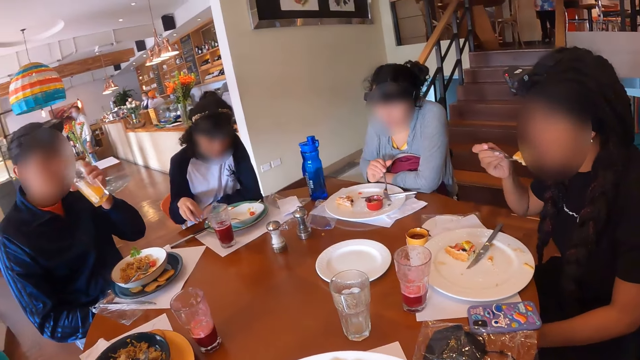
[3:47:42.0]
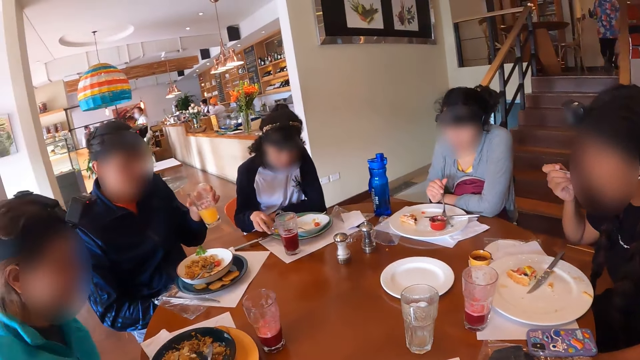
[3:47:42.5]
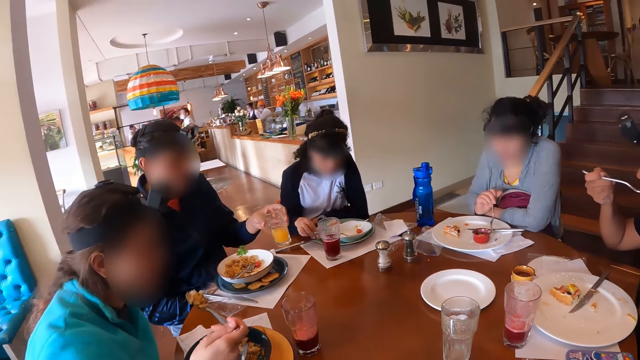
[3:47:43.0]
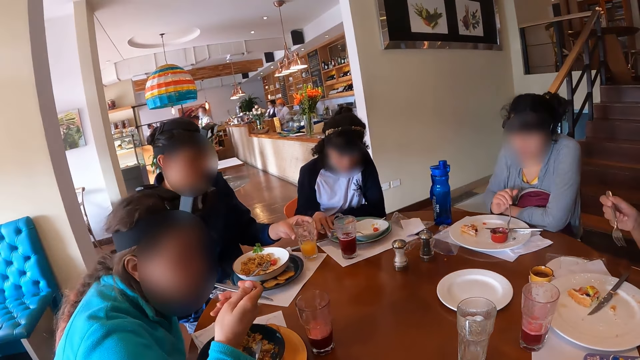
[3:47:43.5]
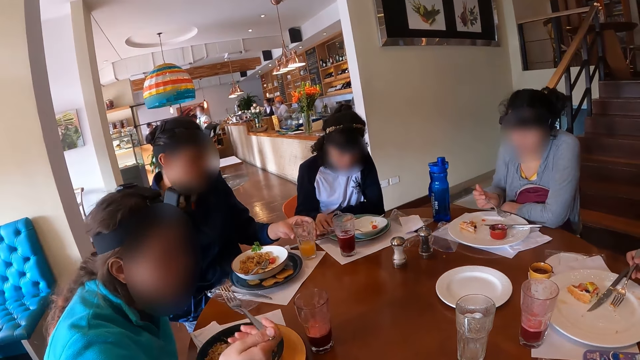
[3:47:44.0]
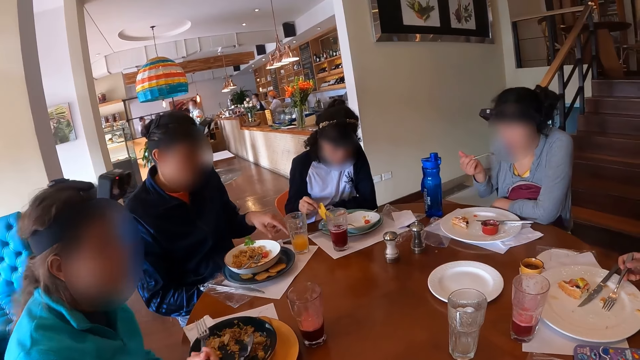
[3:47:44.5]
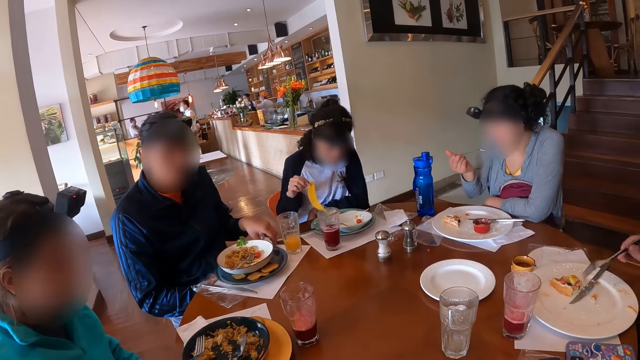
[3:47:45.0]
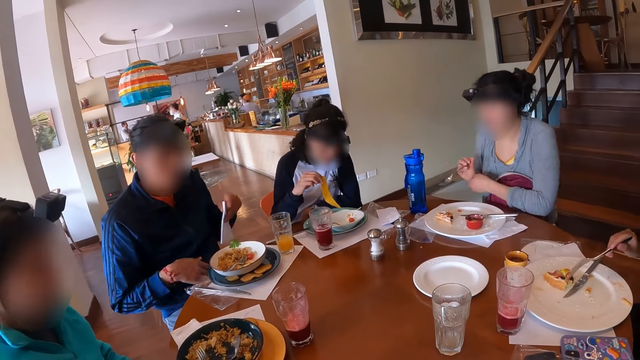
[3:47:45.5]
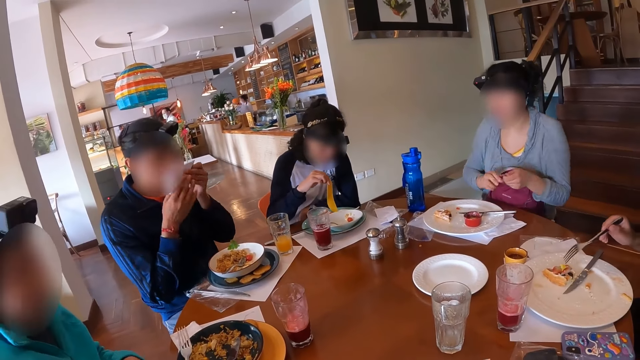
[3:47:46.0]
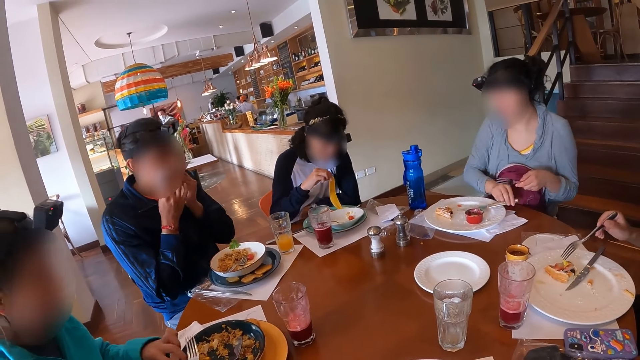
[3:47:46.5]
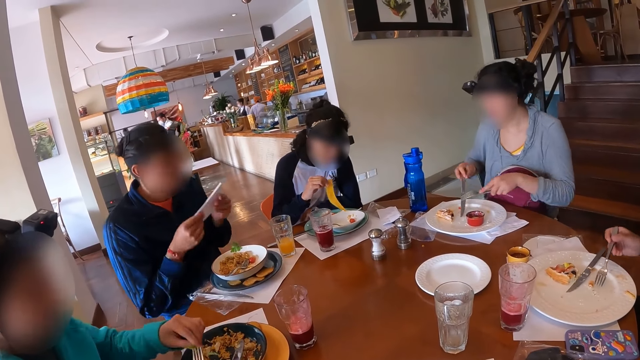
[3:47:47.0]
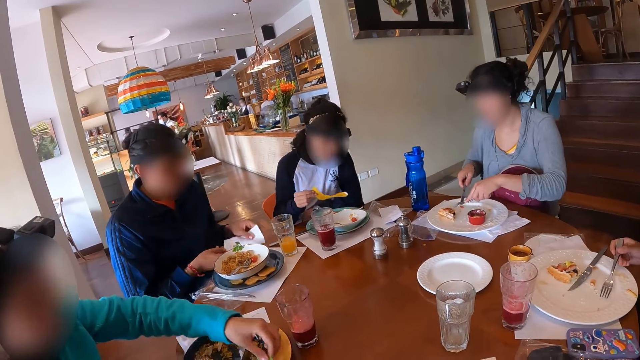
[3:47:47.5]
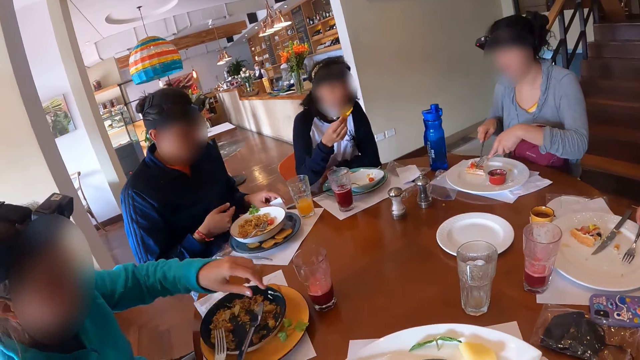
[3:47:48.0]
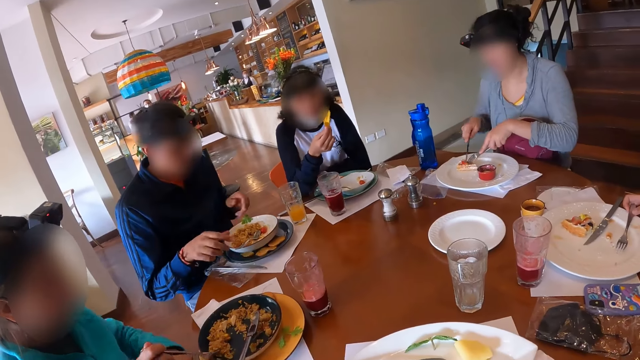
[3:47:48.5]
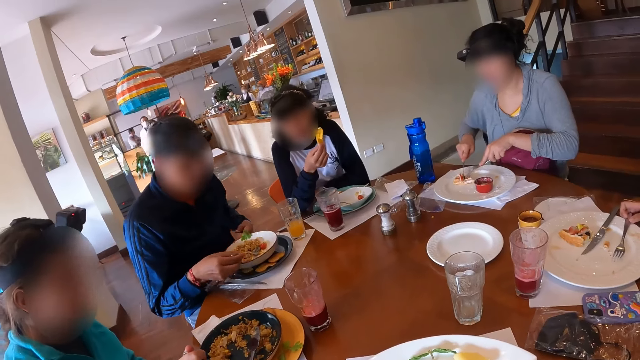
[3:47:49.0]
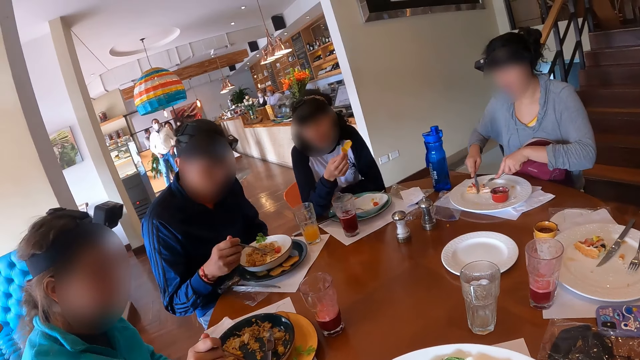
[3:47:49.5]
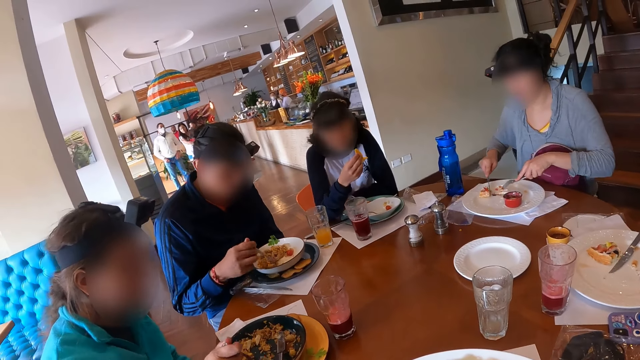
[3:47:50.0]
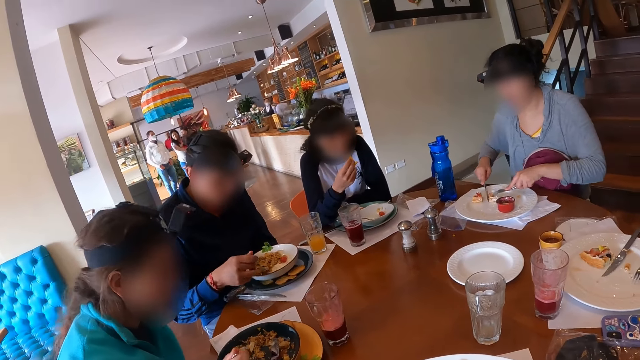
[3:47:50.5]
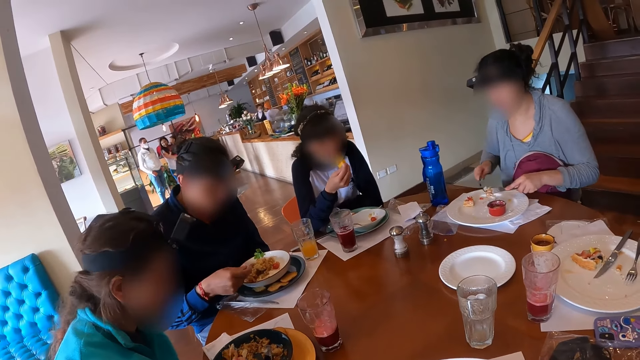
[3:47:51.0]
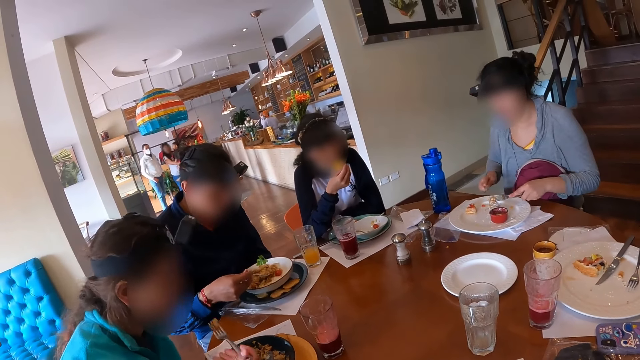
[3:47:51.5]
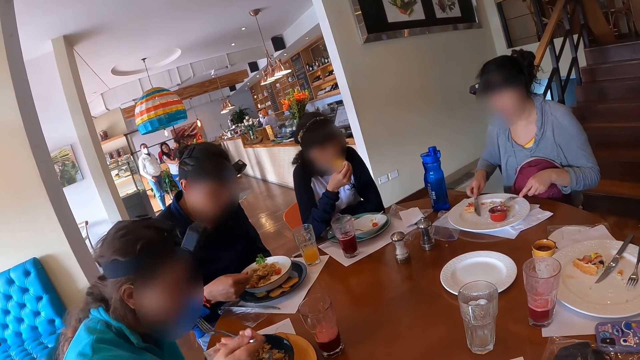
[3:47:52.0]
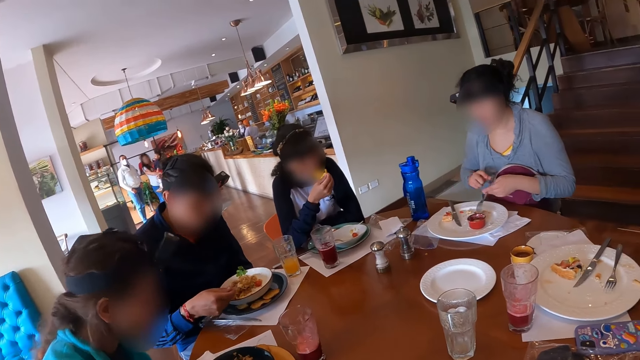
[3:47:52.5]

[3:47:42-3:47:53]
A woman eats the cake on the fork in her right hand. A man drops the glass of juice in his left hand on the table. Another woman eats the pasta with the fork in her right hand. Another man eats the food in the plate. The camera wearer sits on the chair in the restaurant. A third woman picks a piece of chip from the plate on the table with her right hand. The first man picks a serviette from the table with his left hand. The third woman dips the piece of chip in her right hand into the plate on the table. A fourth woman passes the fork in her right hand to her left hand. The first man holds the serviette in both hands and cleans his mouth with the serviette in his hands. The second woman picks a basil leaf on the plate on the table with her left hand. The fourth woman picks the knife in the plate with her right hand. The first woman drops the fork in her right hand in the plate on the table. The third woman removes the piece of chip in her right hand from the plate on the table. The second woman drops the basil leaf in her left hand on the plate on the table. The first man drops the serviette in his hands on the table. The fourth woman cuts the cake in the plate with the fork and knife in her hands. The third woman eats the piece of chip in her right hand. The first man picks the fork in the plate on the table with his right hand and scoops pasta with the fork in his right hand from the plate on the table. The second woman takes the pasta with the fork in her right hand from the plate on the table. The fourth woman drops the knife in her right hand on the plate on the table.

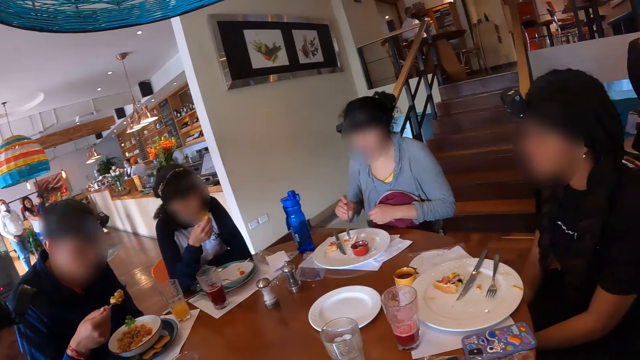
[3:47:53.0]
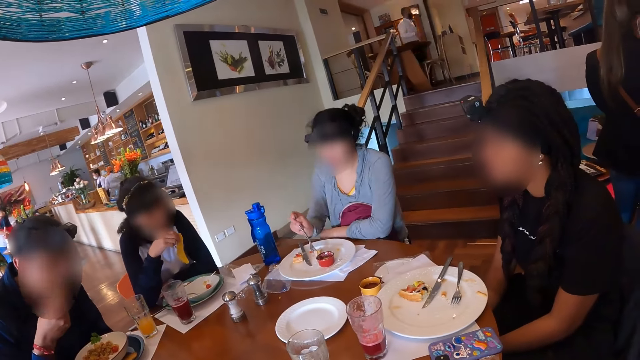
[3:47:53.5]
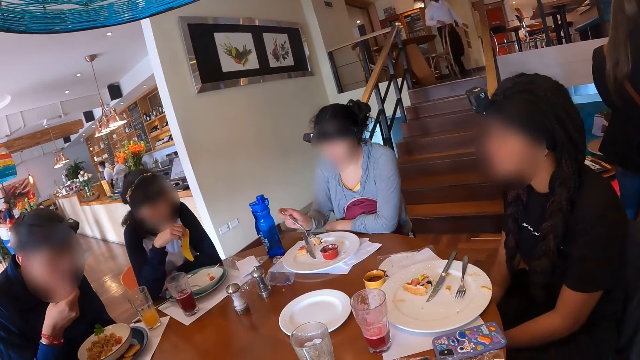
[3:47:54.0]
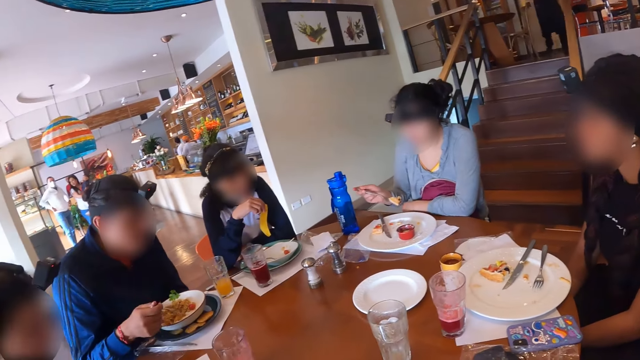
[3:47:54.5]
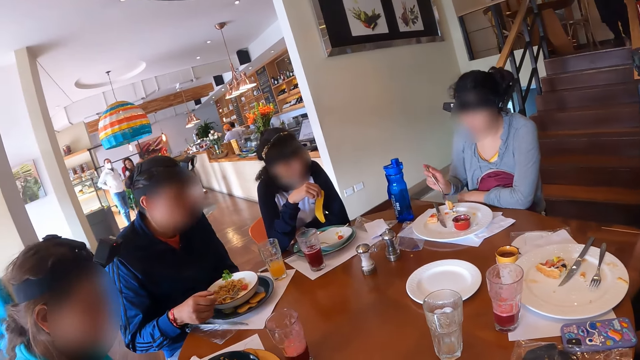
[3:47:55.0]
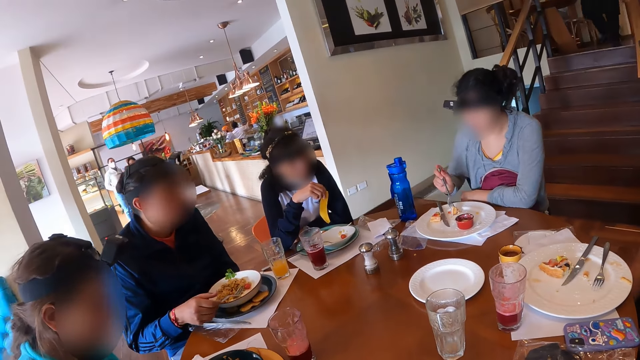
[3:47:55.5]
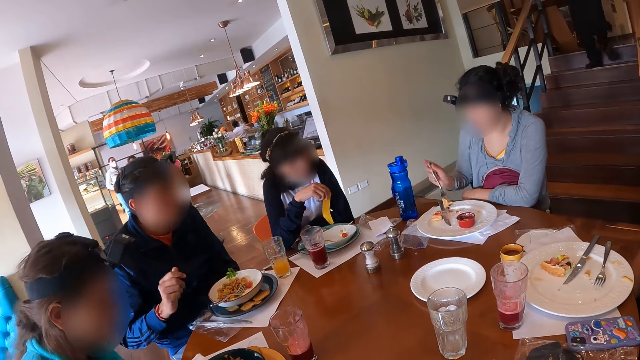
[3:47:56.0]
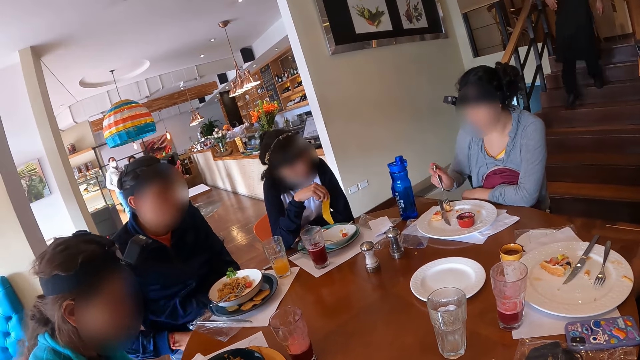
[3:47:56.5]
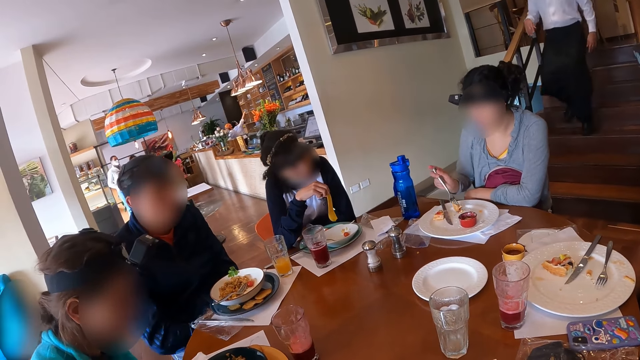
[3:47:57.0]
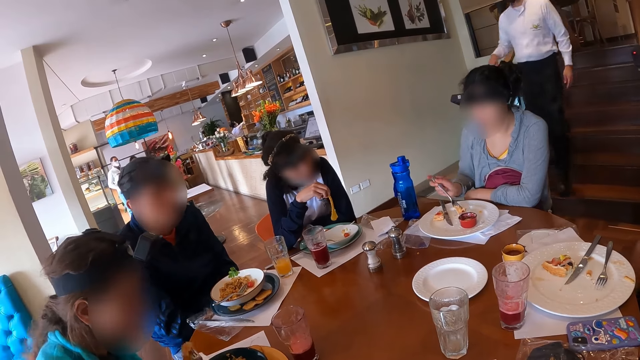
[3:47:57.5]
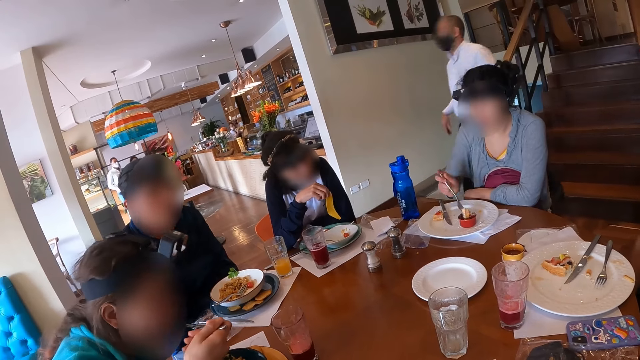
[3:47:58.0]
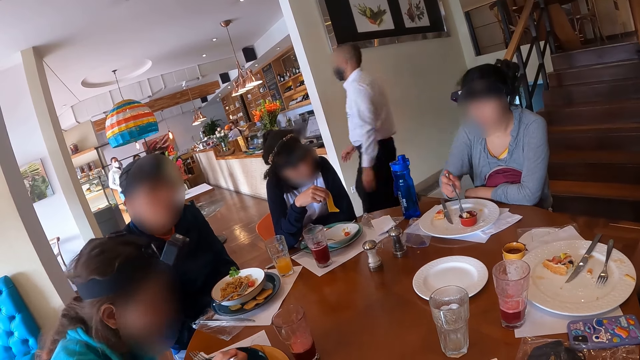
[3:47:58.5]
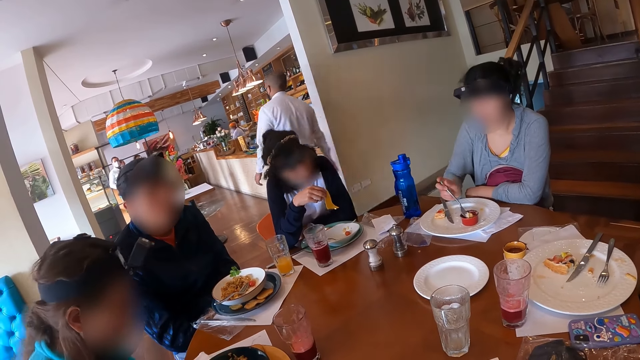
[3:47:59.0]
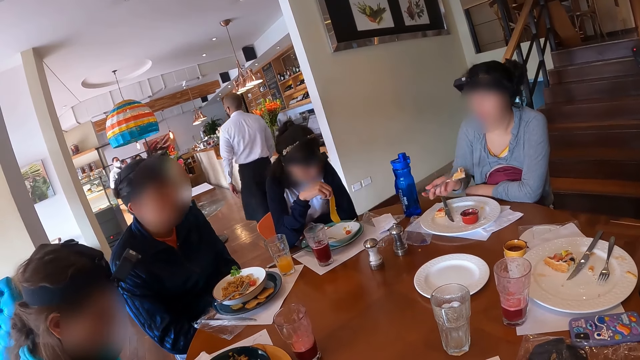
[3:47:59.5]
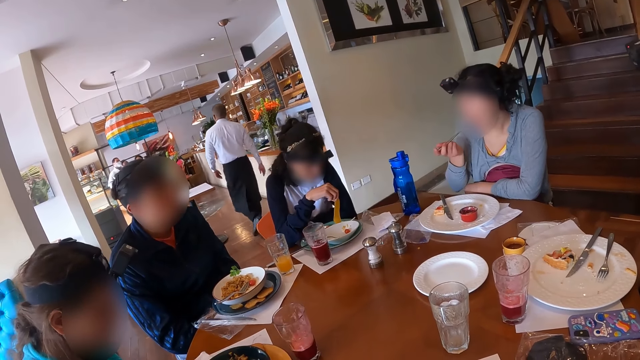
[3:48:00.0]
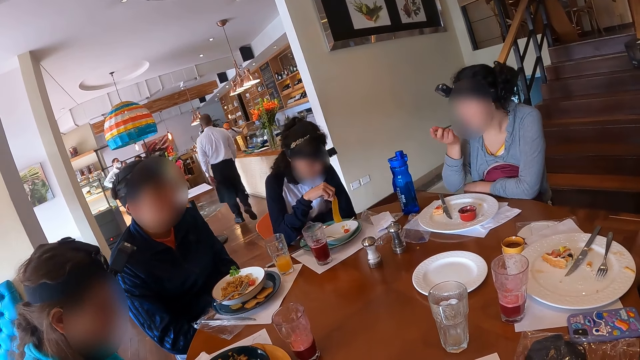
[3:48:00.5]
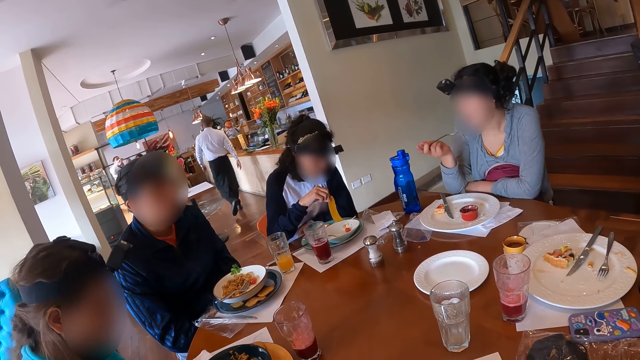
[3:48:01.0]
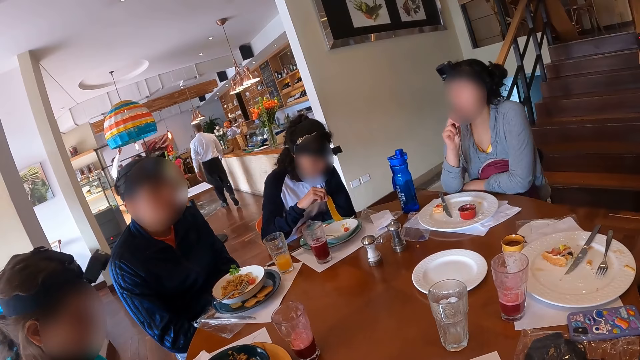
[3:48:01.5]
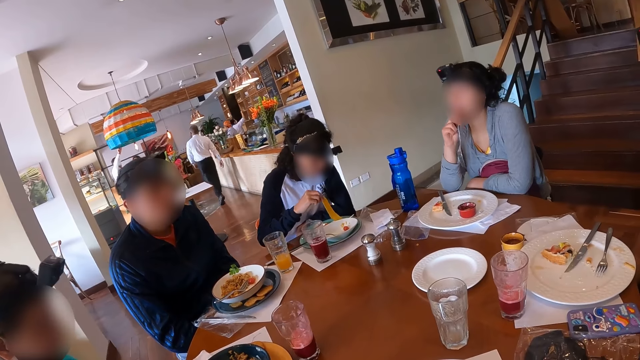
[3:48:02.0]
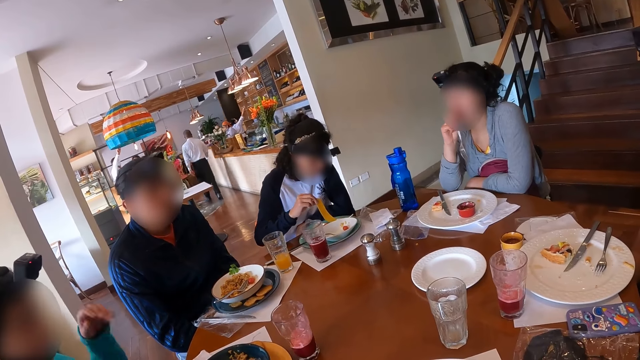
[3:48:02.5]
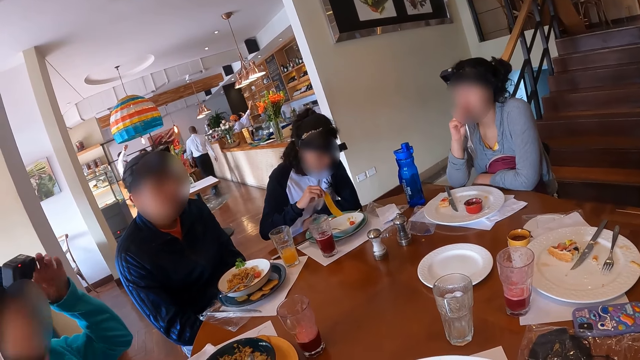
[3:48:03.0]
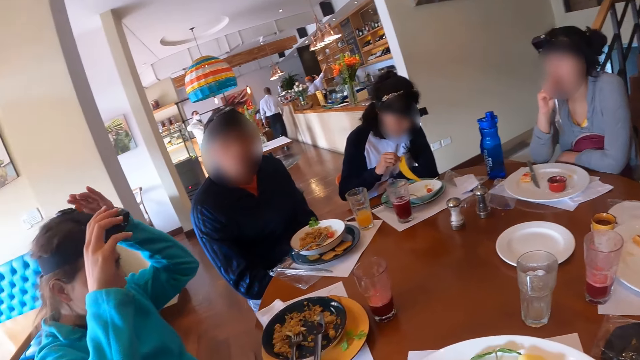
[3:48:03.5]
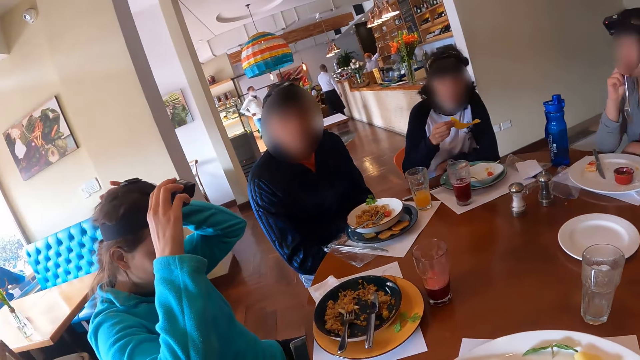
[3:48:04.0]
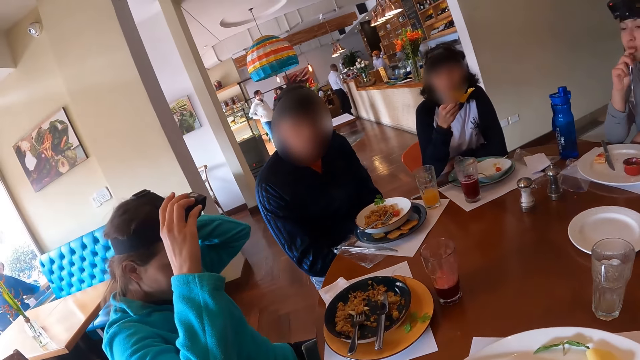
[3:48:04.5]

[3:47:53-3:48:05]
A woman passes the fork in her left hand to her right hand. A man eats the pasta with the fork in his right hand. The woman takes cake from the plate on the table with the fork in her right hand. The man drops the fork in his right hand in the plate of rice on the table. The camera wearer sits on the chair in the restaurant. Another woman scoops the food in the plate. A third woman eats the pasta with the fork in her right hand. The first woman dips the cake on the fork in her right hand into the red plate on the table and eats the cake on the fork in her right hand. A fourth woman dips the piece of chip in her right hand into the plate on the table. The second woman eats the food in the plate. Four women sit on the chairs in the restaurant. The camera wearer sits on the chair in the restaurant. The third woman adjusts the camera on her head with her left hand. The third woman adjusts the camera on her head with both hands. The fourth woman removes the piece of chip in her right hand from the plate on the table.
